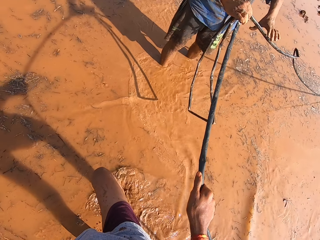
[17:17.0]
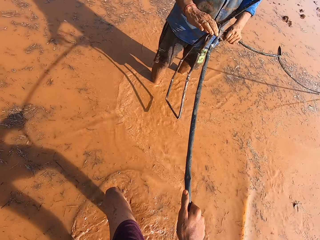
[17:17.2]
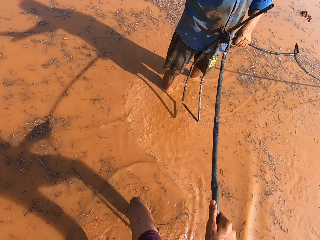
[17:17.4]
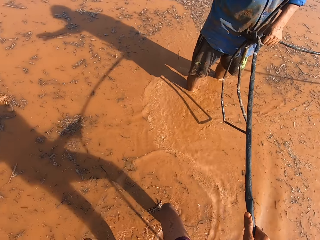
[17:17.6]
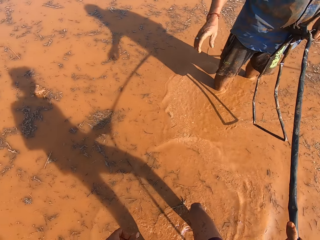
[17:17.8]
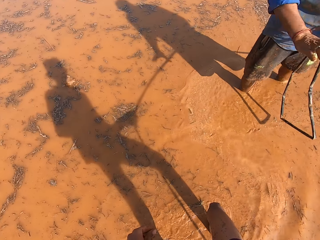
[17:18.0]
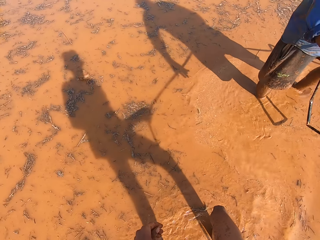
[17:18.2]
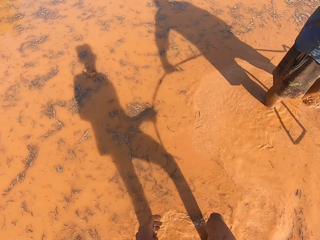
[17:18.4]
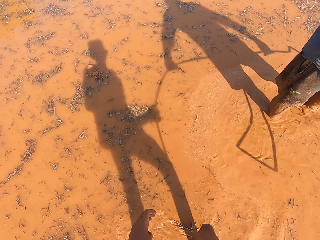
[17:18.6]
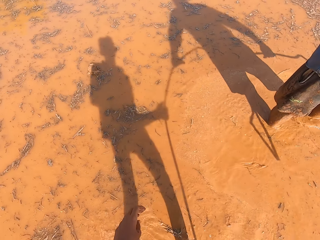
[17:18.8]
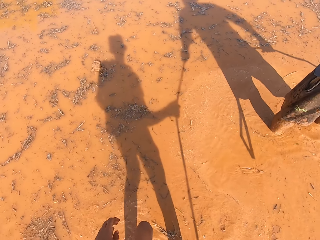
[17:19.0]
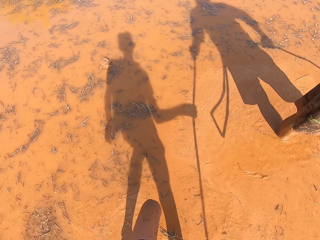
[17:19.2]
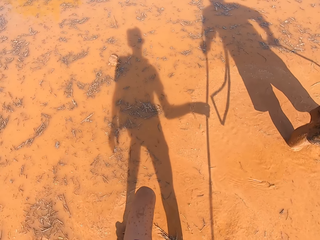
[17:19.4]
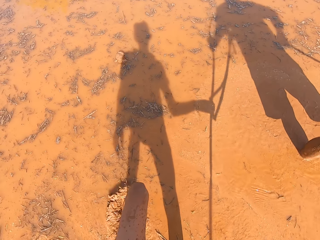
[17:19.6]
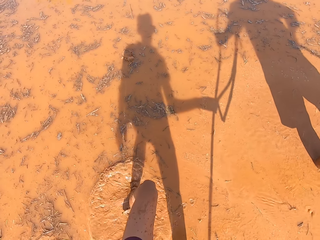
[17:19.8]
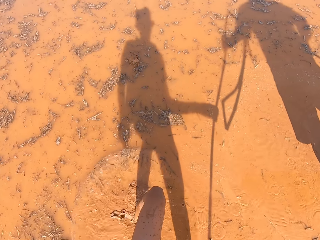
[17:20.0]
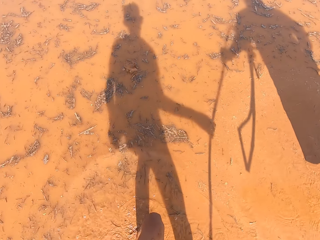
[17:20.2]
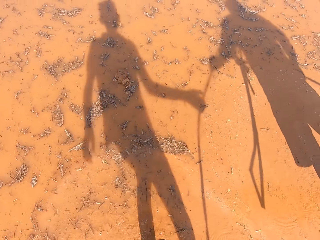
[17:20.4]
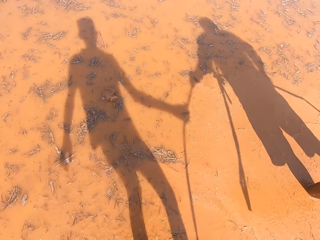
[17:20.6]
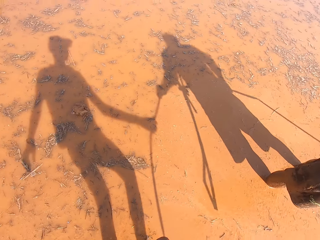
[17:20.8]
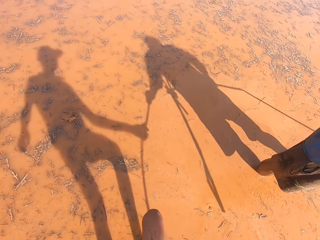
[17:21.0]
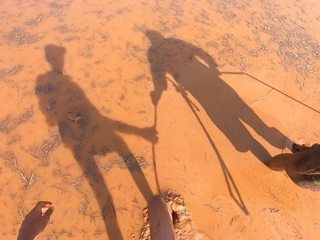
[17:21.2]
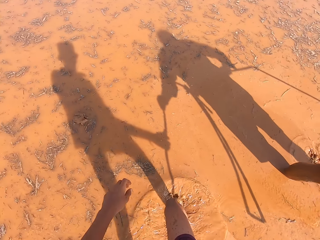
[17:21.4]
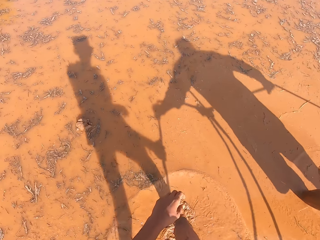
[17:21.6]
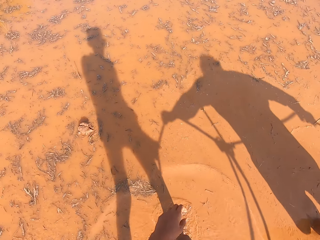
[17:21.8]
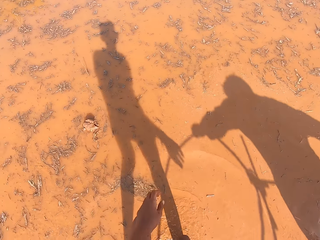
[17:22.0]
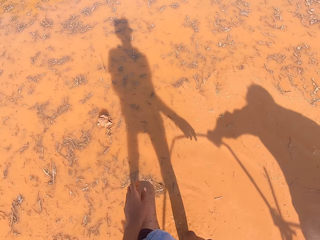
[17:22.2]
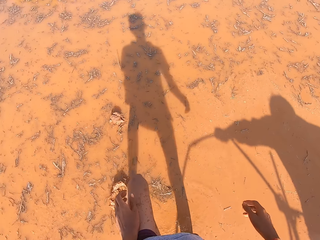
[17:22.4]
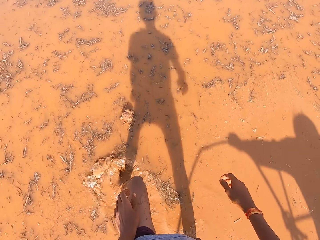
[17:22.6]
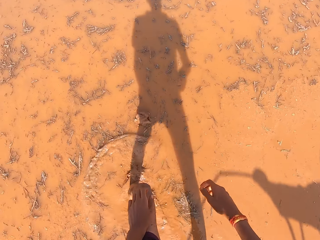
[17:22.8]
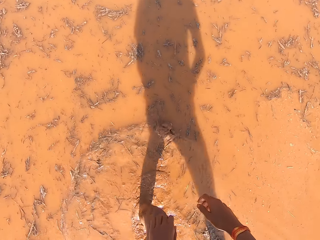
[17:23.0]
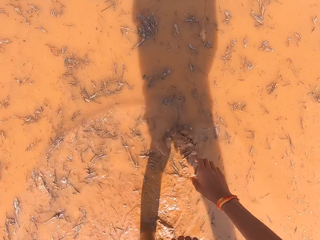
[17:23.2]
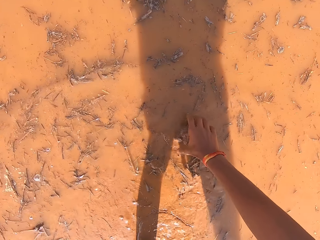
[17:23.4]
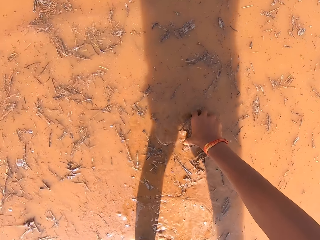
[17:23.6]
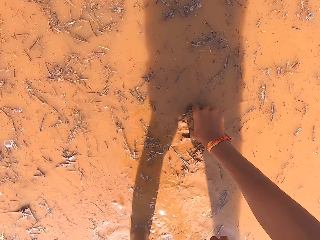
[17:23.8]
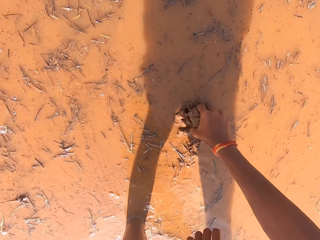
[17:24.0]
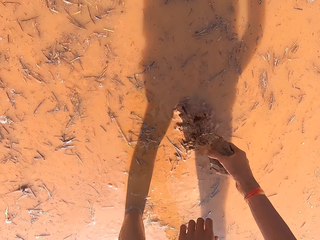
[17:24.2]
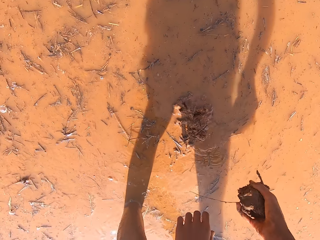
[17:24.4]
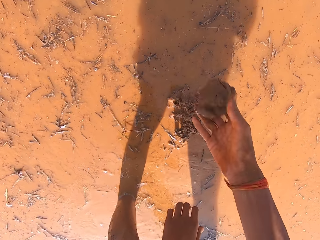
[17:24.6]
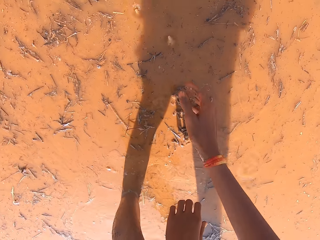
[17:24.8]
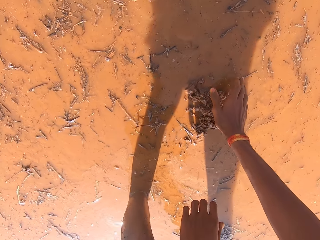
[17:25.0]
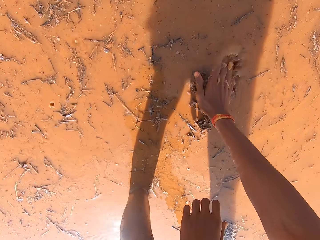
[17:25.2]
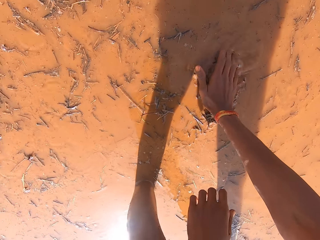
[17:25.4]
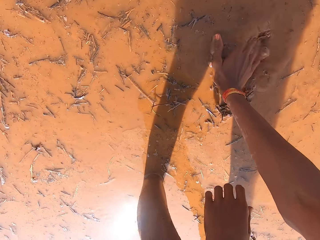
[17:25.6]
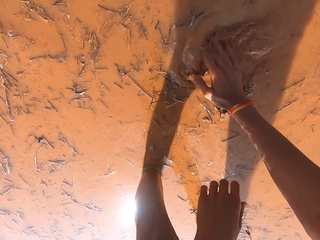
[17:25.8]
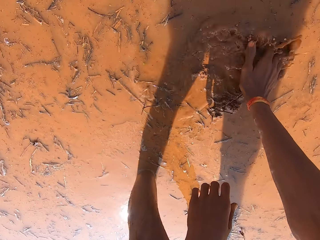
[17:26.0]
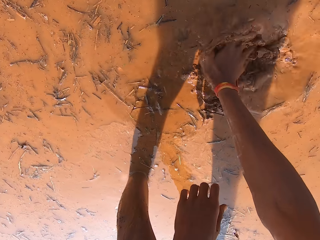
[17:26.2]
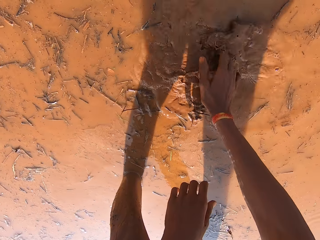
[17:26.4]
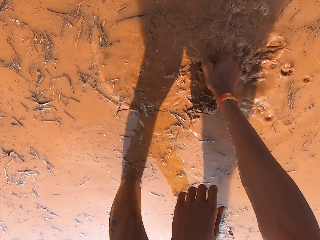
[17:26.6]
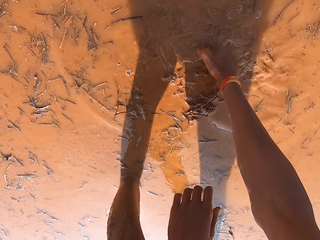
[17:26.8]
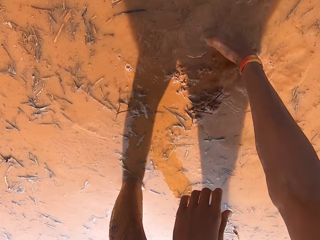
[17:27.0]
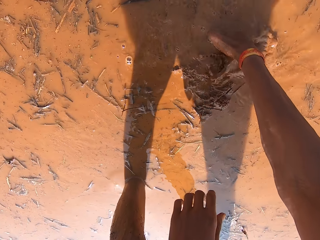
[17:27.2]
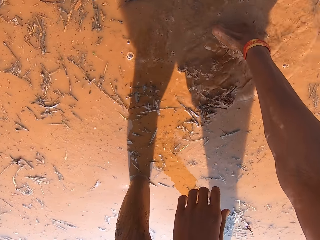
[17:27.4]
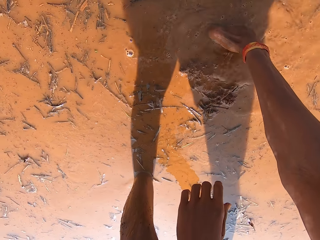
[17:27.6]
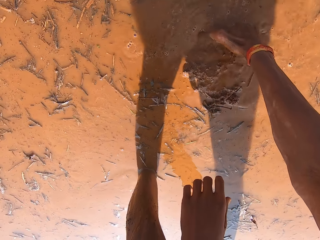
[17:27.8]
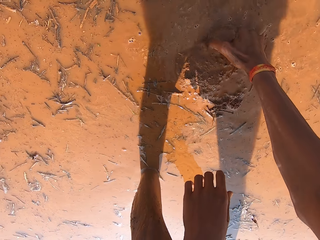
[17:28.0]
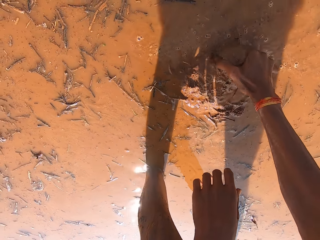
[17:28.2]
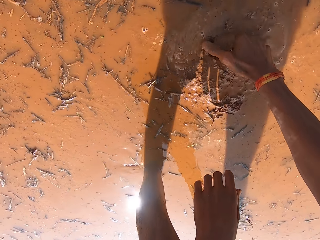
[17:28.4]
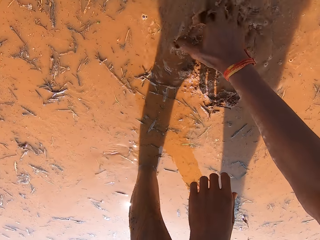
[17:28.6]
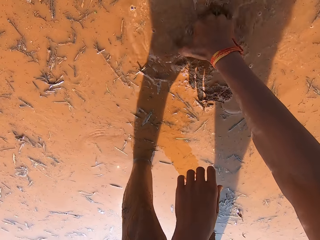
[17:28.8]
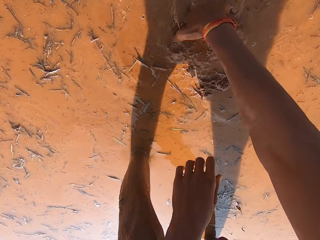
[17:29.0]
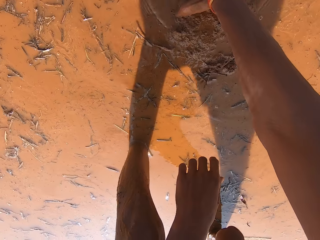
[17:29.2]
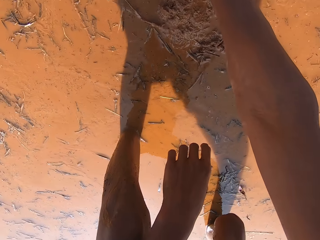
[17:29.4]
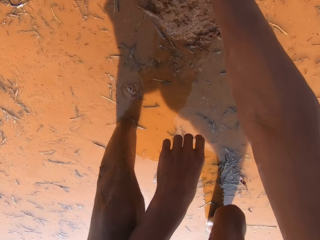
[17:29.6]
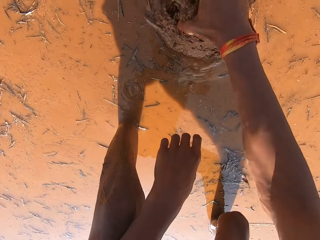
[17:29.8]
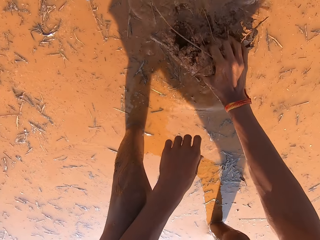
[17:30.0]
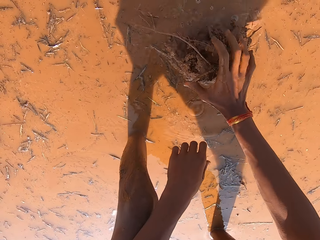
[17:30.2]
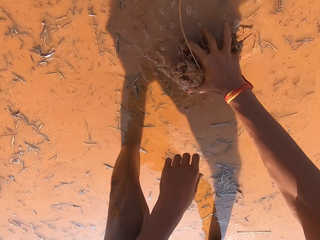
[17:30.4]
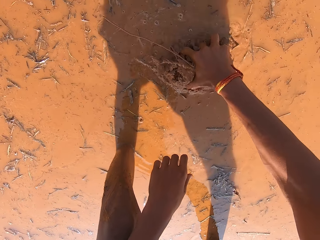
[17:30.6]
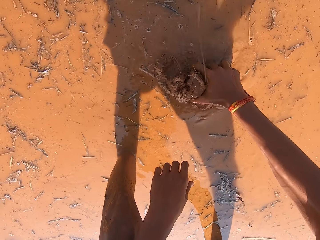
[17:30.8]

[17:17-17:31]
The camera wearer walks around. He removes mud from the muddy water on the ground with his right hand. He throws the mud. He rinses his right hand in the muddy water. He picks mud from the muddy water.

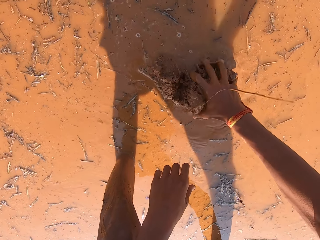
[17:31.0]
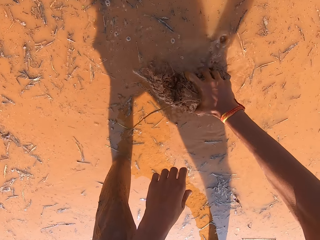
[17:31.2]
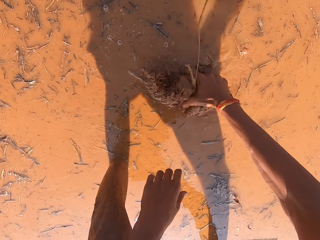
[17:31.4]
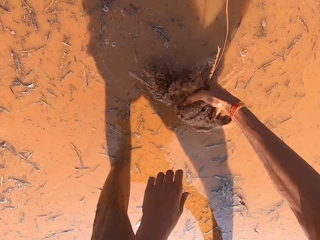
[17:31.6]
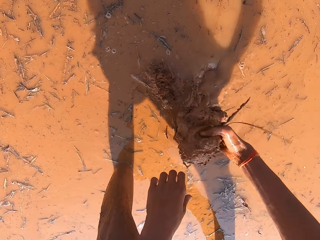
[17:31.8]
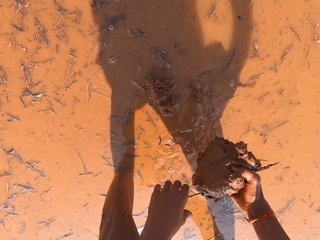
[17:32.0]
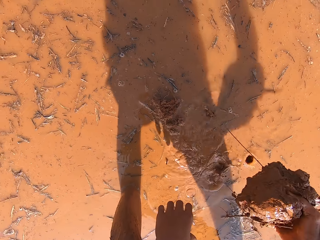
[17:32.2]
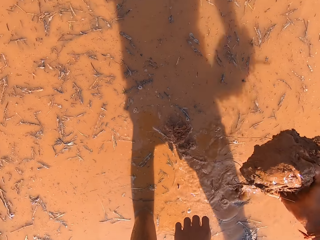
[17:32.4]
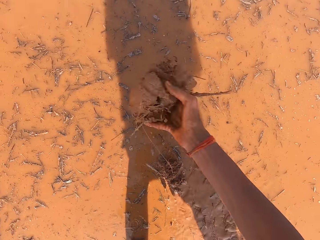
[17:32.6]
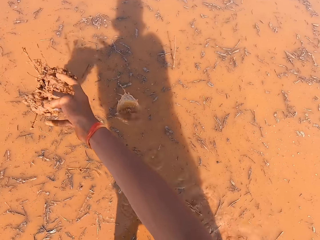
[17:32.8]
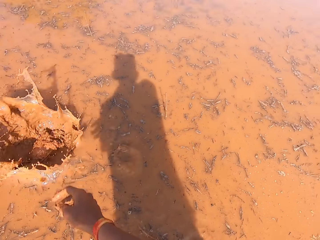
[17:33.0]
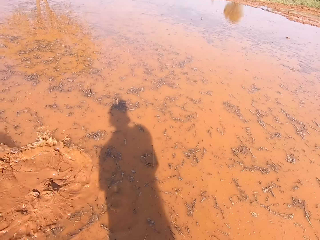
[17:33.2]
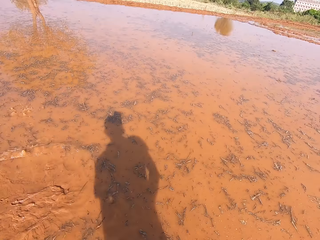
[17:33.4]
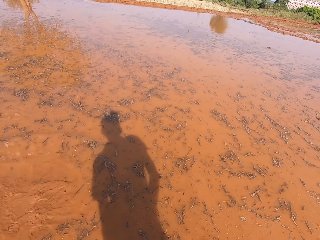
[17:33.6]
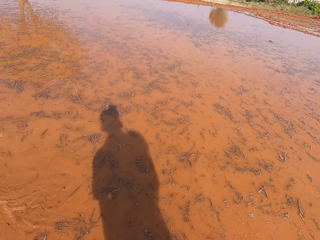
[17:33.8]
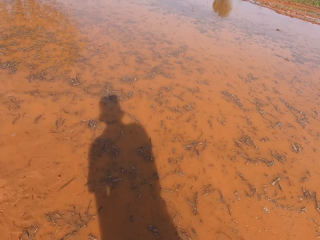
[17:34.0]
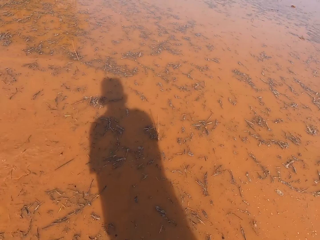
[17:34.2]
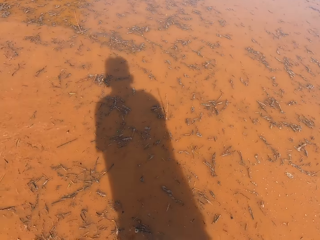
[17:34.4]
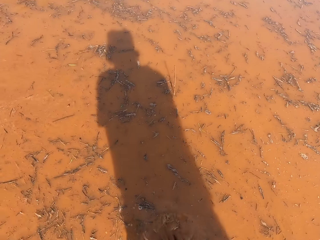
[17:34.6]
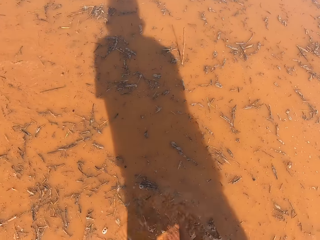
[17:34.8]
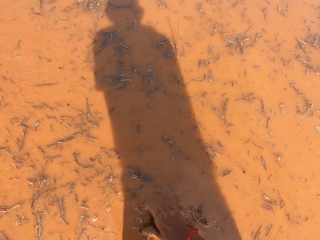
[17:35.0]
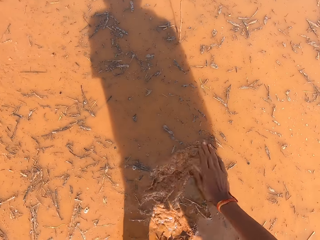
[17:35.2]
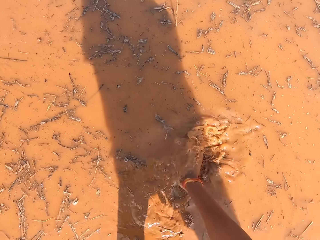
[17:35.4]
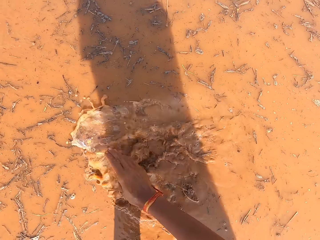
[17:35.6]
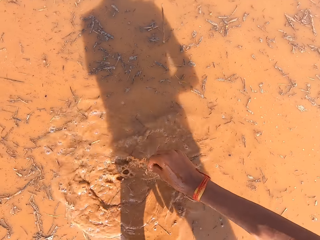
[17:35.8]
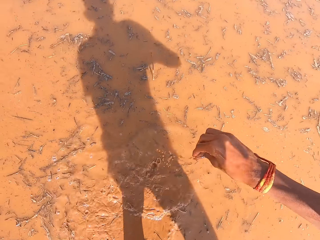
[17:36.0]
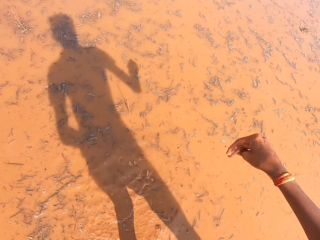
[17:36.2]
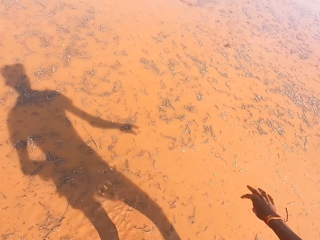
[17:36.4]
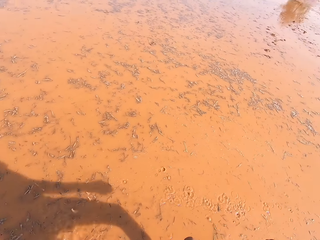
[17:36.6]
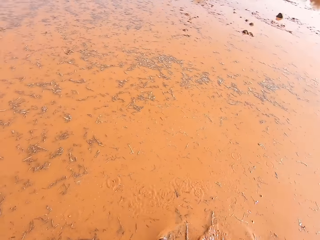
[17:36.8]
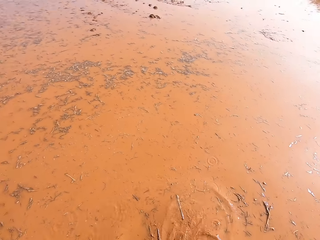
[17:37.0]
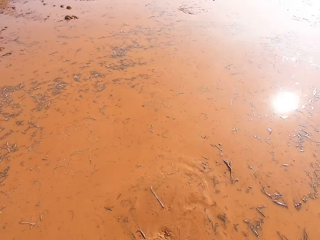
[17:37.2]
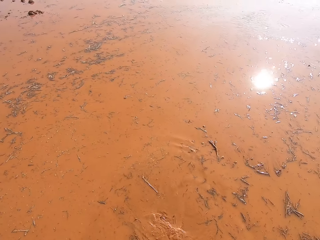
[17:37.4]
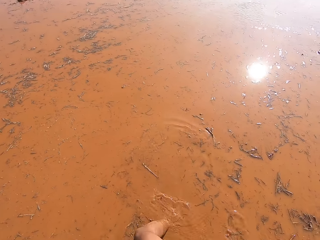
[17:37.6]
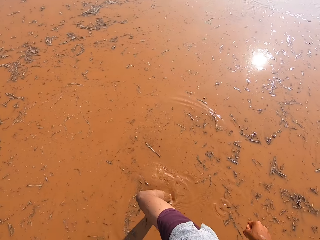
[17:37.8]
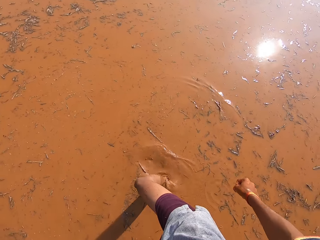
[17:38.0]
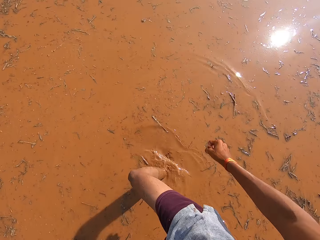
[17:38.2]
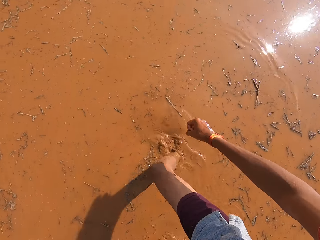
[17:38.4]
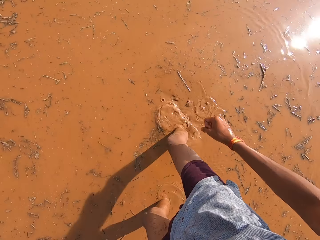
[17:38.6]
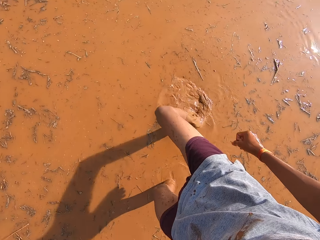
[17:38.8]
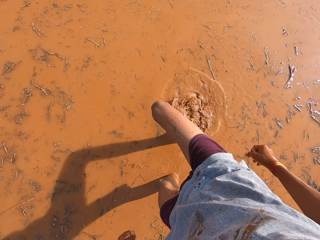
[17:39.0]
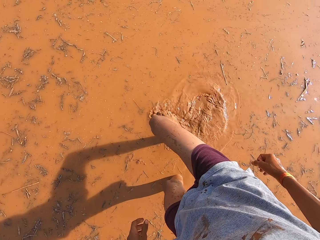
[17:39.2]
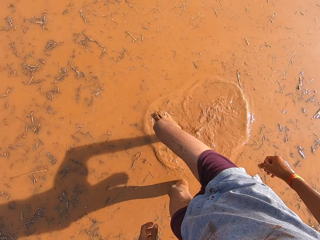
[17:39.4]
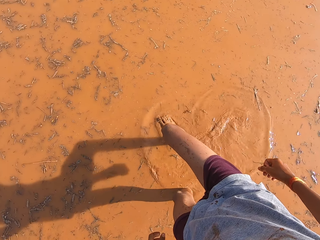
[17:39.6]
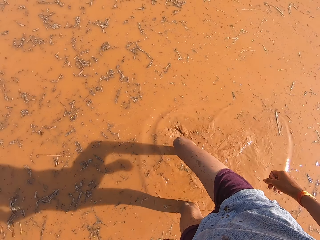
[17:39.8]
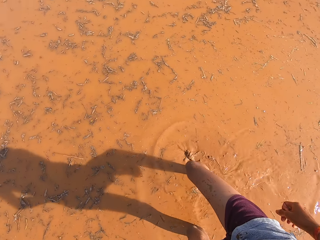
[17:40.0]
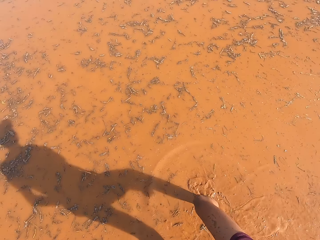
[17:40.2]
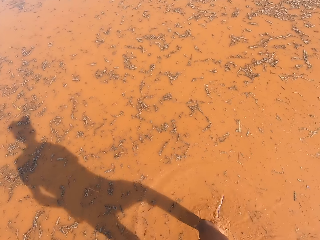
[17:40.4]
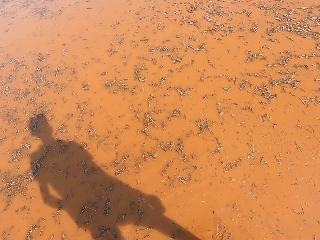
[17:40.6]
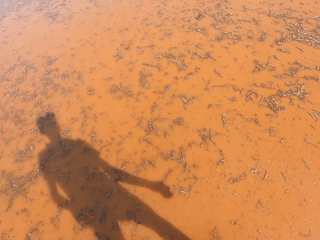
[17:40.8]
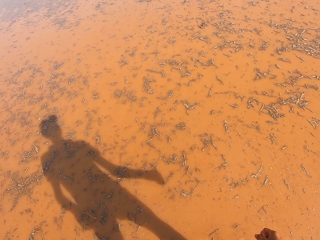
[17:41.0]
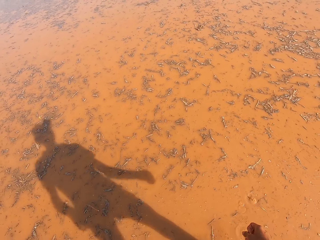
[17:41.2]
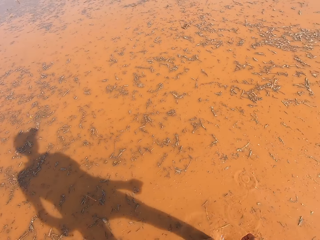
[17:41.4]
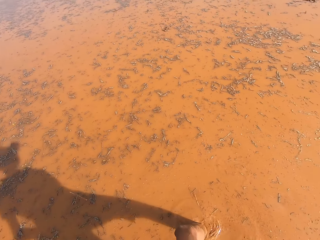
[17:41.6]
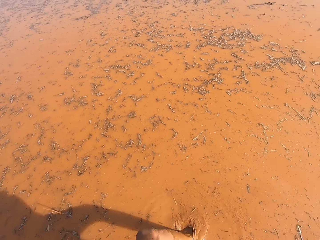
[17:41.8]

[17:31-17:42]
The camera wearer throws the mud. He rinses his right hand in the muddy water on the ground.
